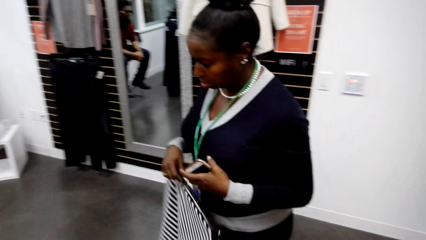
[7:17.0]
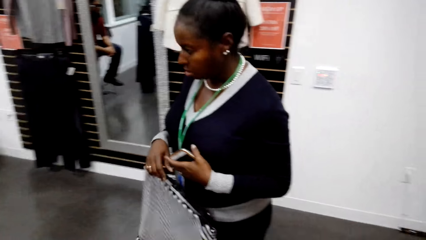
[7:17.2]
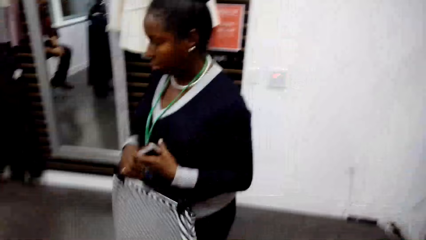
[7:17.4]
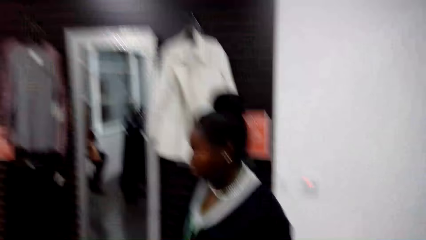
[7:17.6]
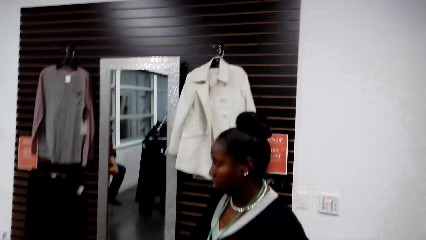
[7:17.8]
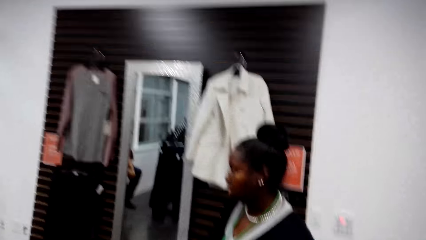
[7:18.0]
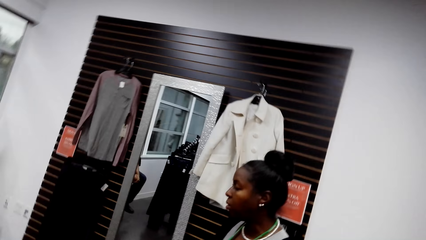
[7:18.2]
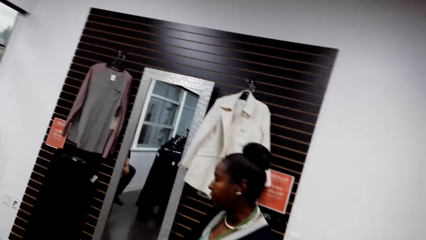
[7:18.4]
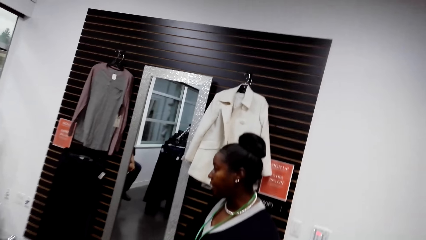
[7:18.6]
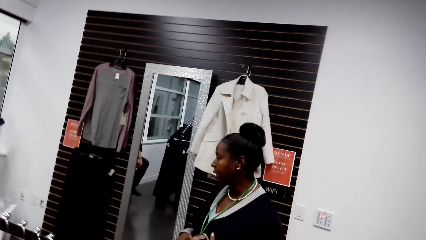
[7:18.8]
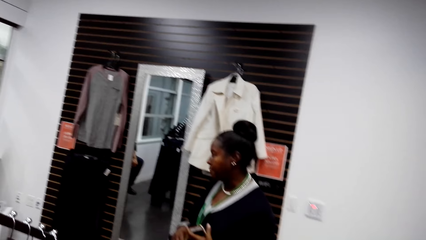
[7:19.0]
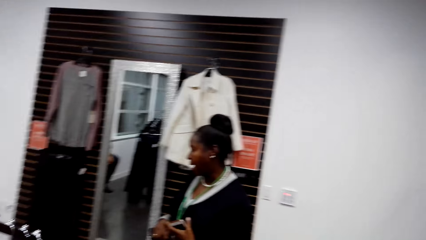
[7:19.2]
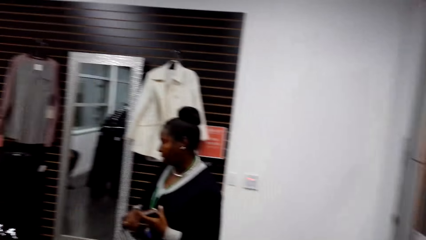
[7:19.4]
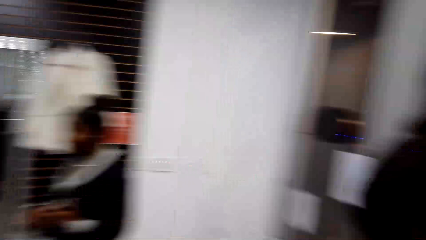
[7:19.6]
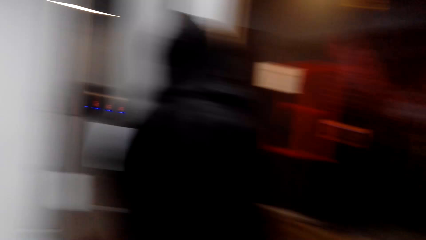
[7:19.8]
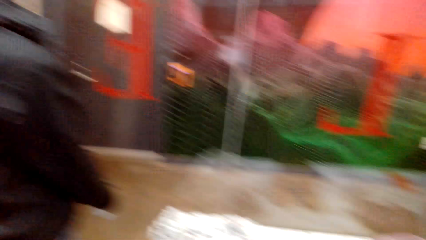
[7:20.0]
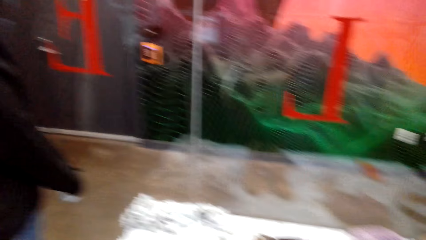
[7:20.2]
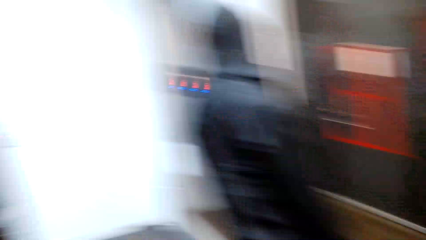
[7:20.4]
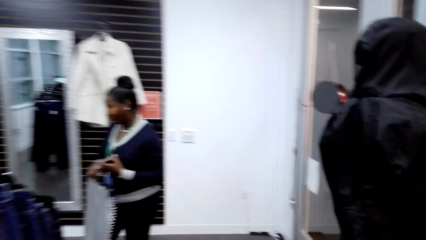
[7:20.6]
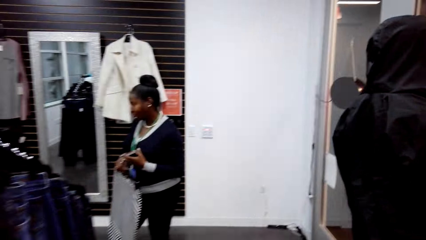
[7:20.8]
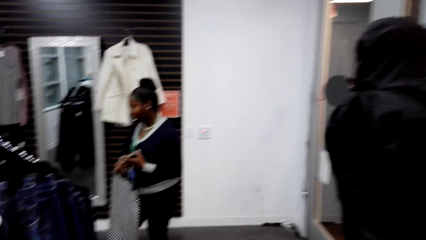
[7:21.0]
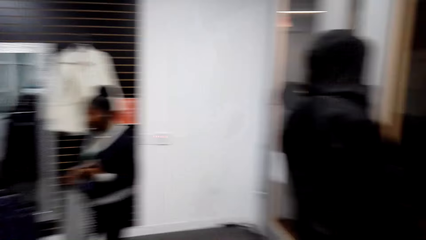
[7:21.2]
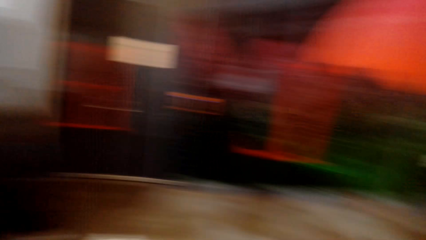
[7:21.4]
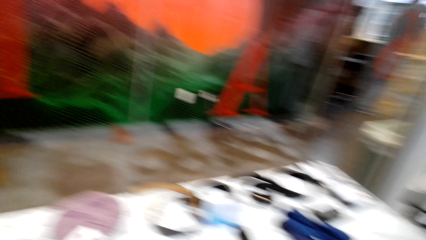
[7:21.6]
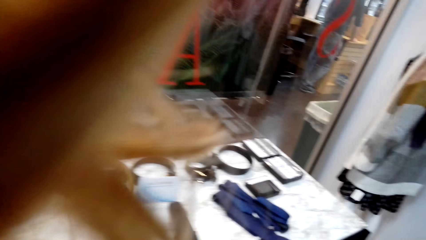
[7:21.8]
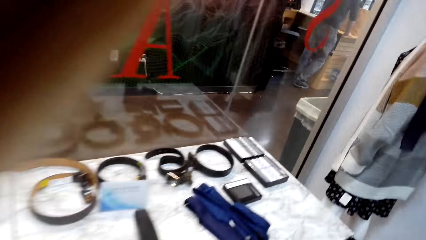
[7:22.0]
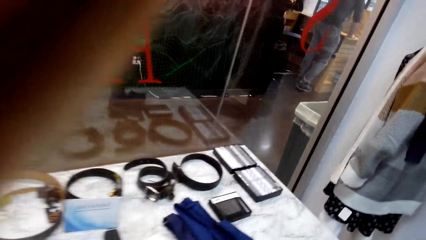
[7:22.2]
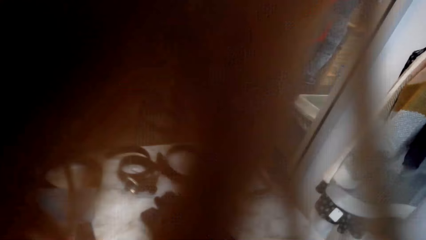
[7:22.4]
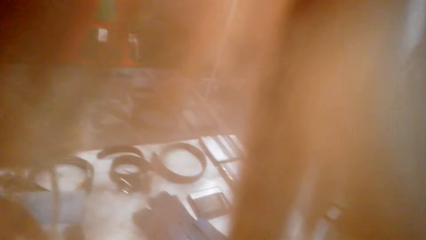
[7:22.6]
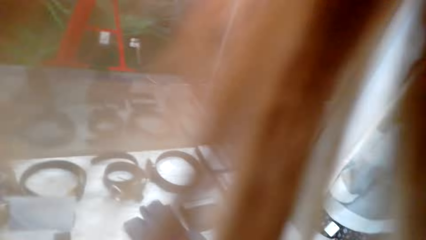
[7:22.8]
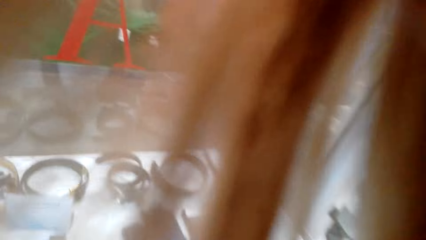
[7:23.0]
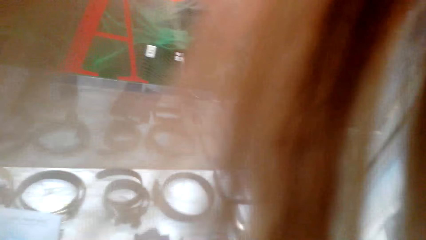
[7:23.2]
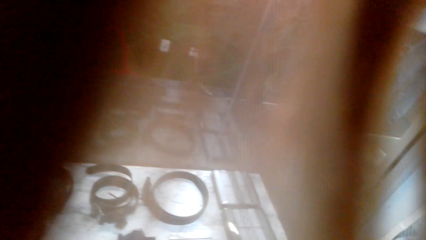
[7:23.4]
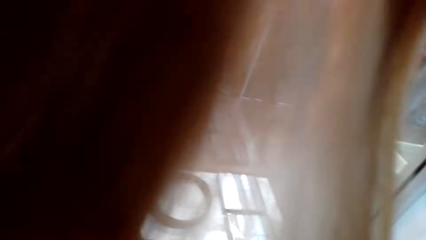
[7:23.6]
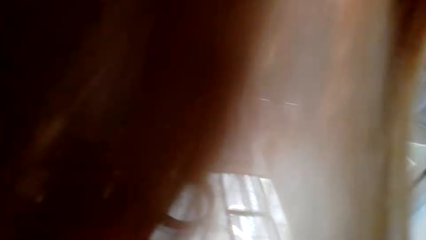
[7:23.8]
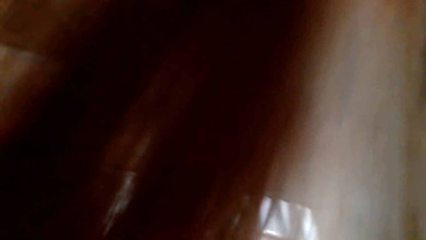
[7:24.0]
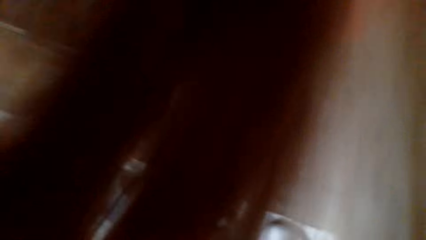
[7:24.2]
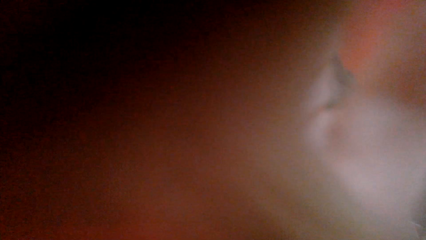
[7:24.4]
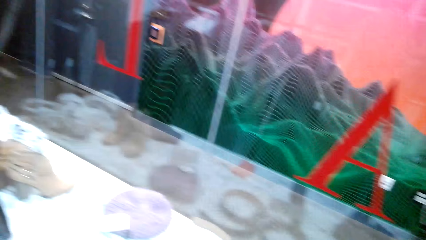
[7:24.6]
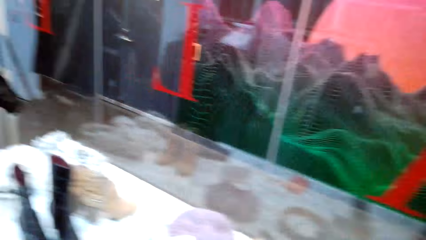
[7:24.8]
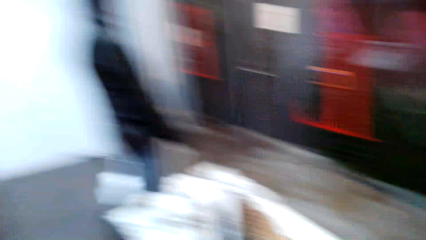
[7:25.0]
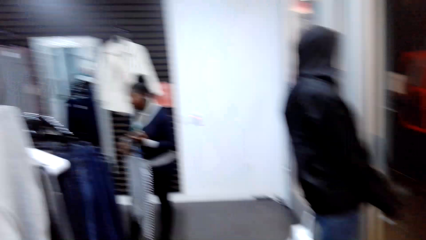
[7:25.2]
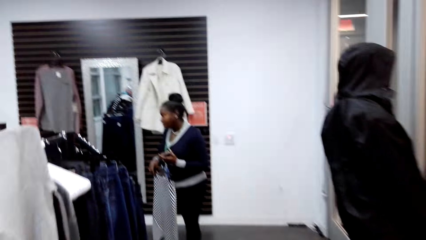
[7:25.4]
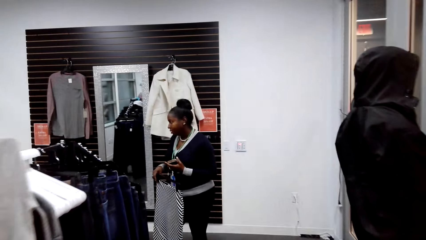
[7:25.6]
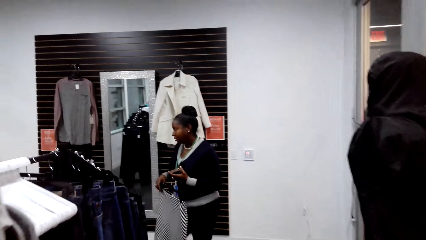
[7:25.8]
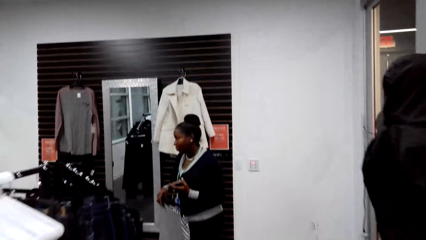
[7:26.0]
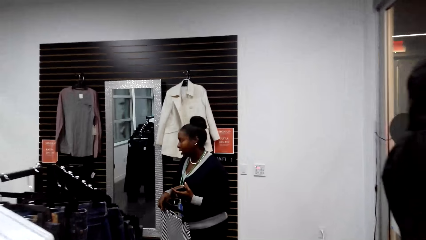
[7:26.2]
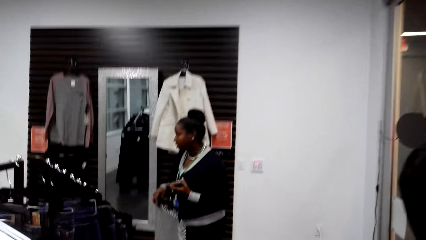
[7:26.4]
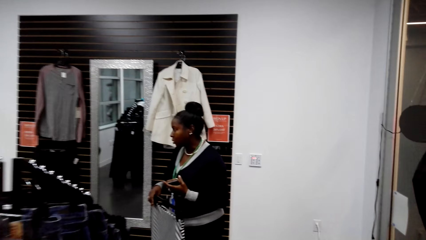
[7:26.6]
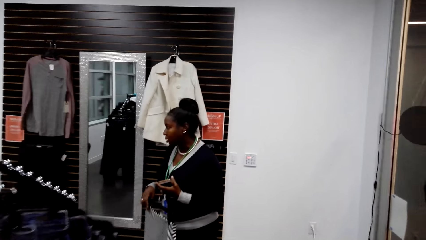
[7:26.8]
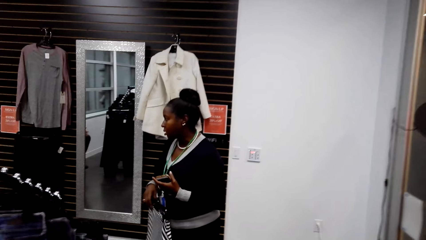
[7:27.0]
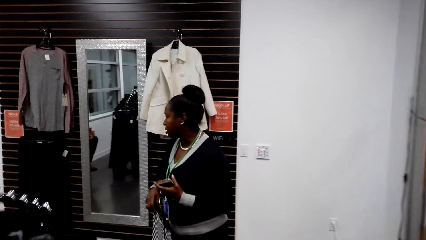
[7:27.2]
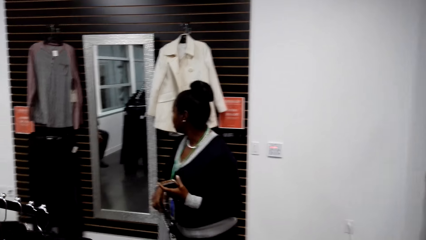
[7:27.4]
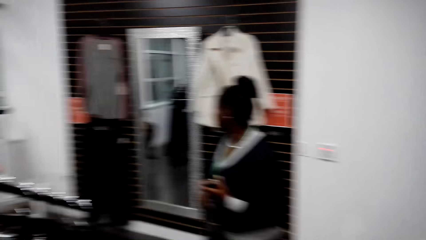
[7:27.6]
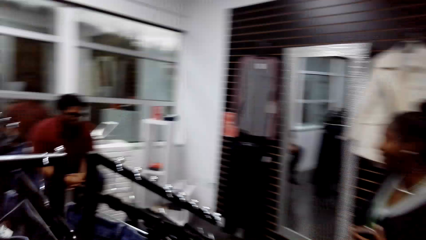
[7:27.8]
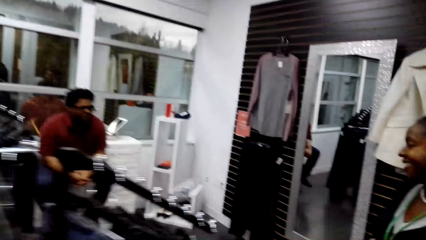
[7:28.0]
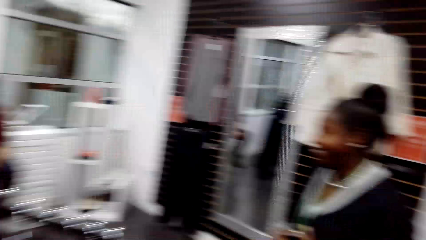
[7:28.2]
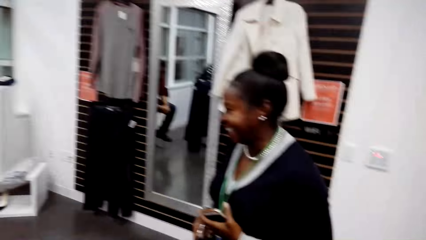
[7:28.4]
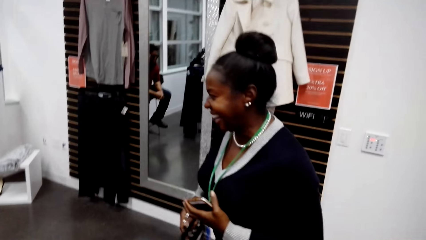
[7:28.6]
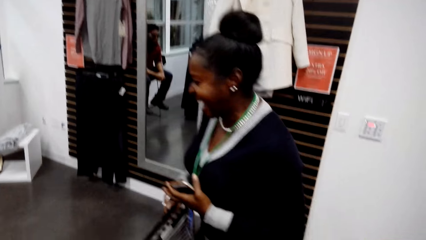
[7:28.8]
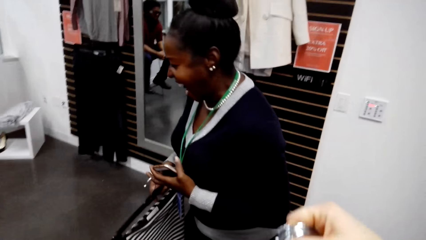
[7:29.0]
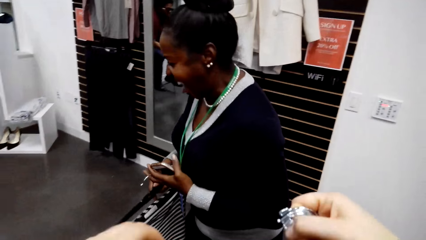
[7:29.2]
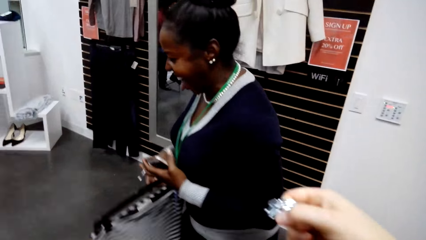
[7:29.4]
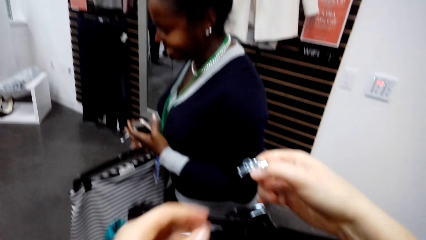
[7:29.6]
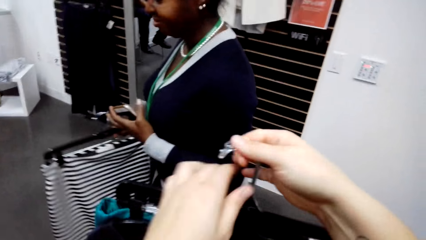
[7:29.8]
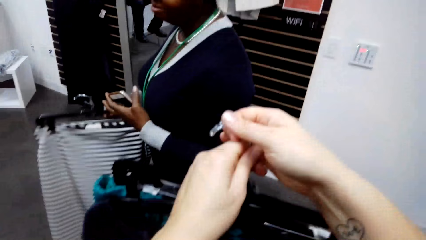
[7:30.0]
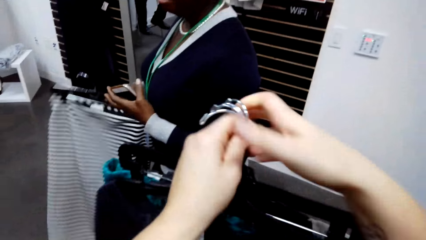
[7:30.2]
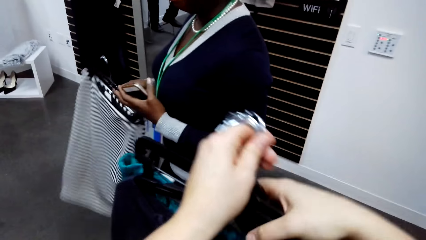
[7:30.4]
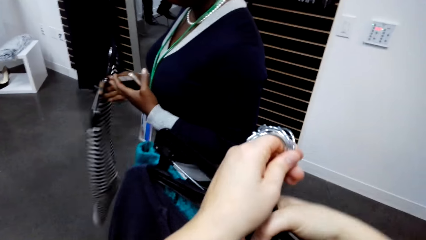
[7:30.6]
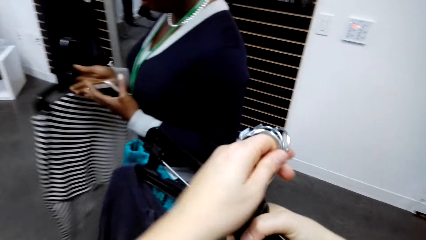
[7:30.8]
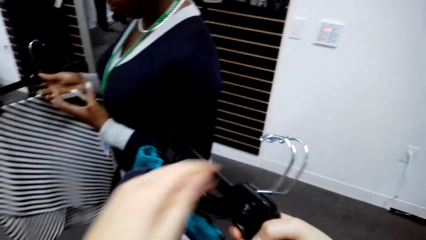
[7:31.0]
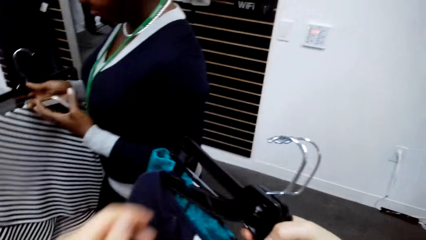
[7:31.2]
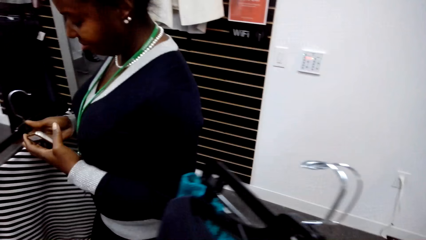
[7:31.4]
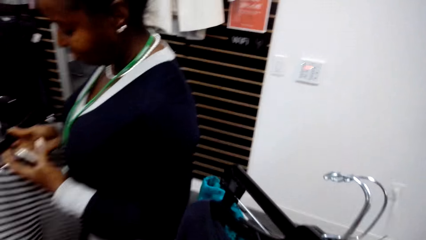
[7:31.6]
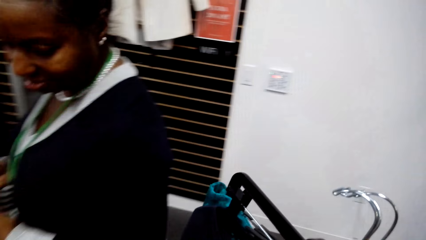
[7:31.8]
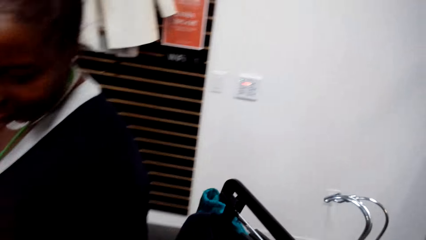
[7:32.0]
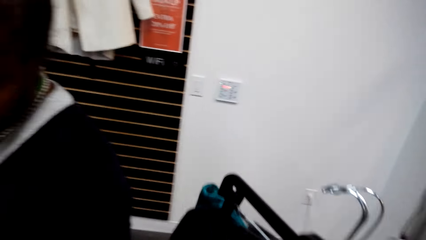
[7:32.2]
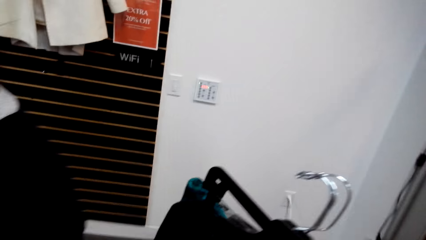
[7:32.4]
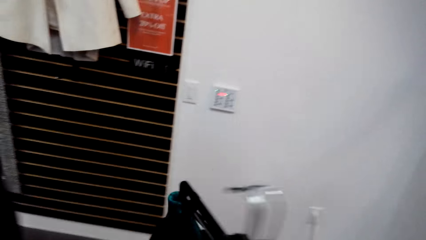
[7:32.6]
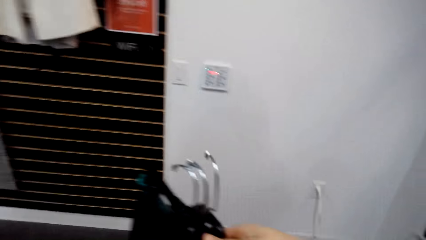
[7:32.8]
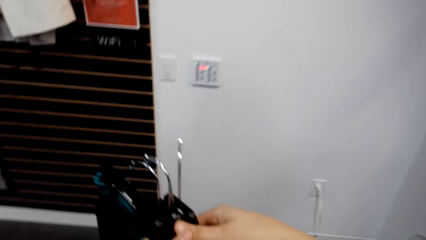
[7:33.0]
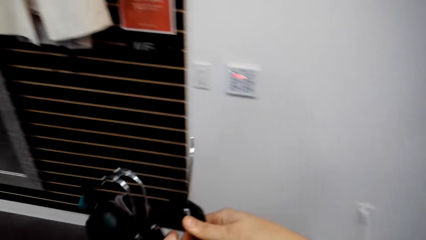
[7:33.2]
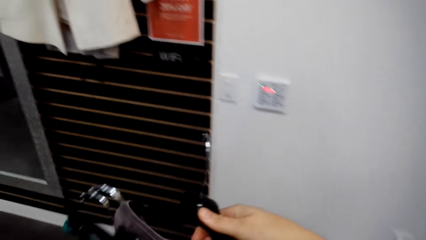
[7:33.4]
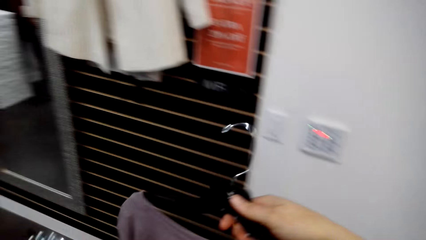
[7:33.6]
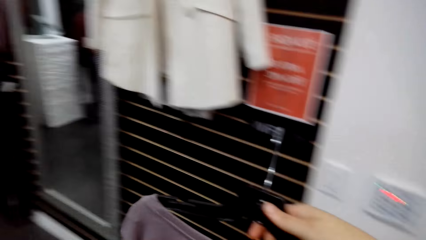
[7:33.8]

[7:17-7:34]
A woman converses with a cashier. The camera wearer looks around. The woman holds a skirt and cellphone. The camera wearer holds up clothes on her hands. The woman holds the skirt and cellphone. The camera wearer converses with the woman and the cashier. She holds the clothes and converses with the woman.
